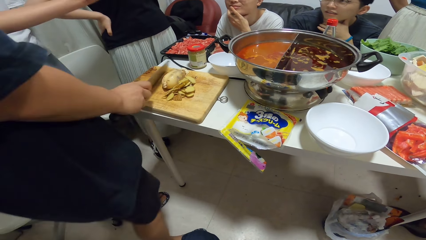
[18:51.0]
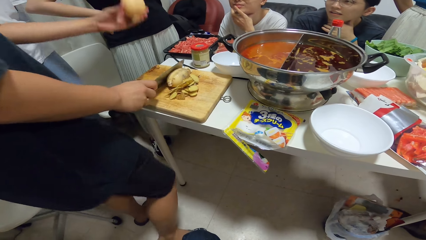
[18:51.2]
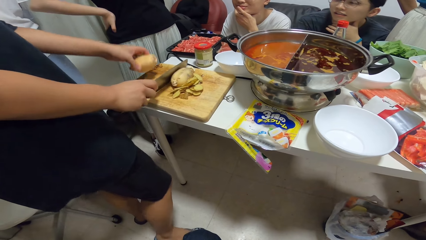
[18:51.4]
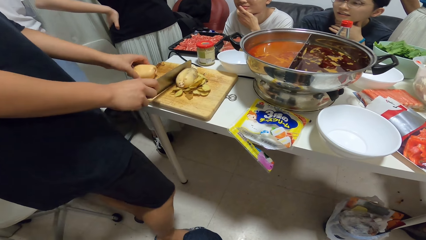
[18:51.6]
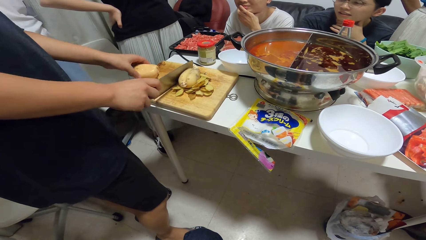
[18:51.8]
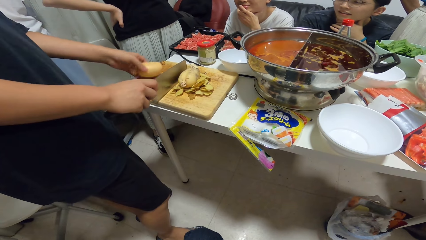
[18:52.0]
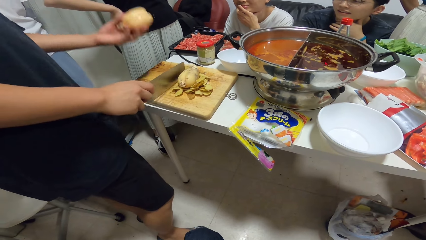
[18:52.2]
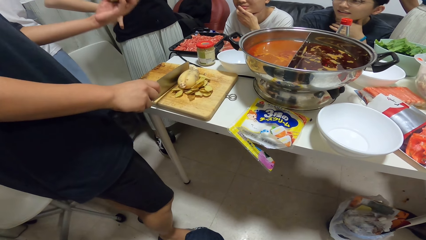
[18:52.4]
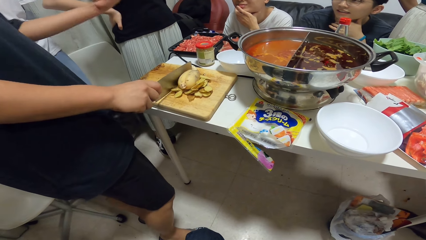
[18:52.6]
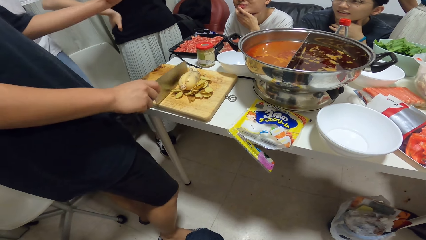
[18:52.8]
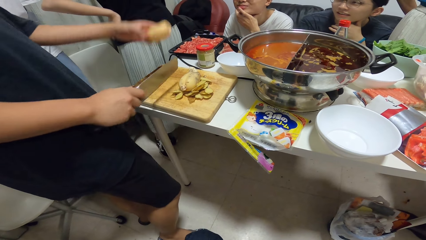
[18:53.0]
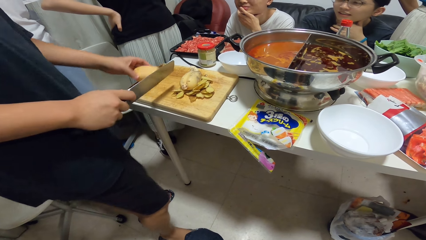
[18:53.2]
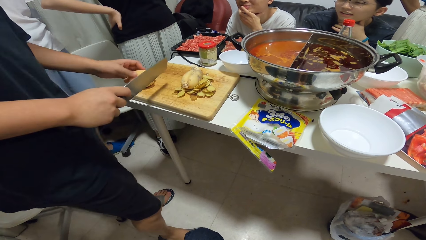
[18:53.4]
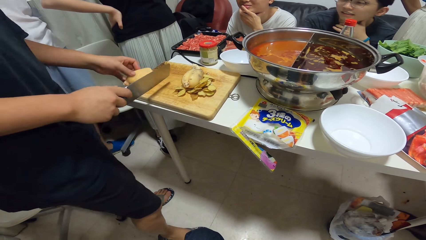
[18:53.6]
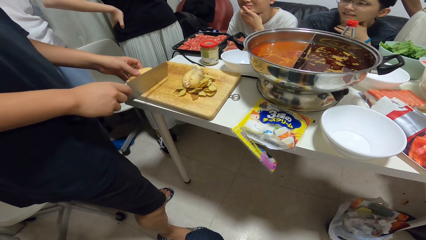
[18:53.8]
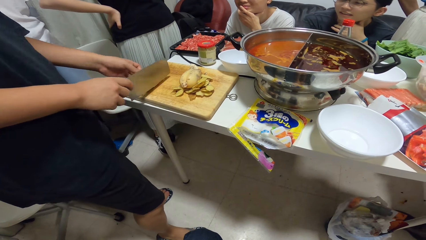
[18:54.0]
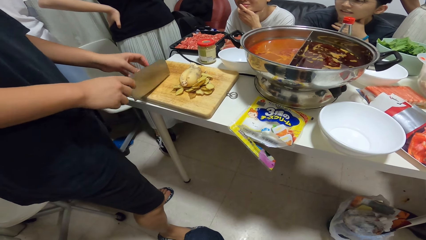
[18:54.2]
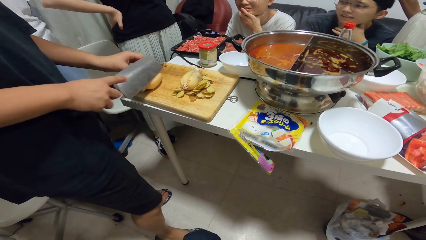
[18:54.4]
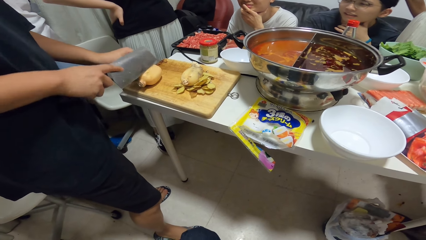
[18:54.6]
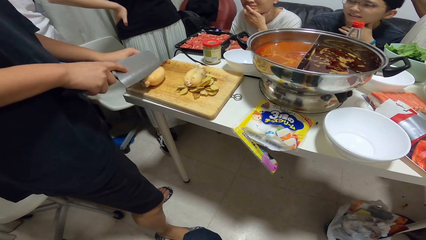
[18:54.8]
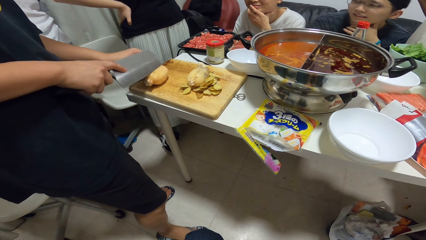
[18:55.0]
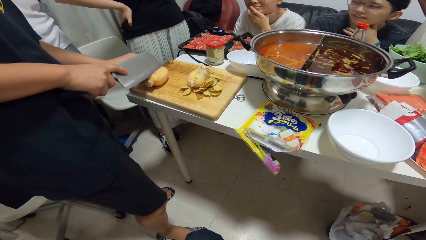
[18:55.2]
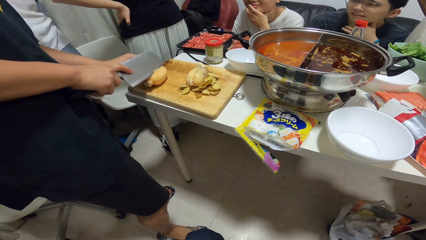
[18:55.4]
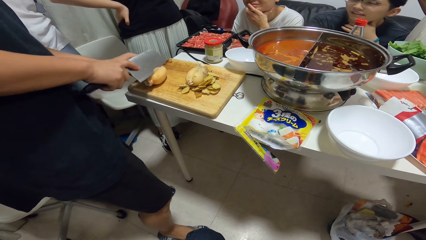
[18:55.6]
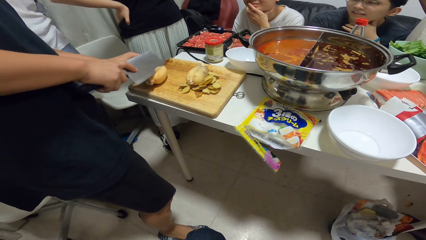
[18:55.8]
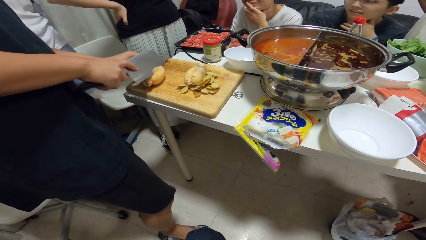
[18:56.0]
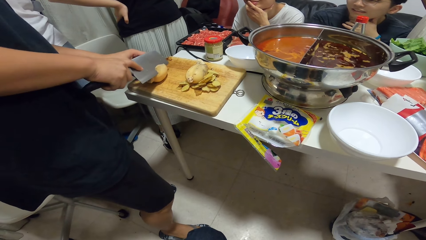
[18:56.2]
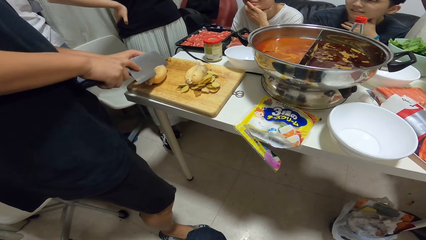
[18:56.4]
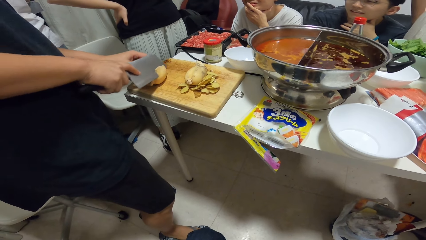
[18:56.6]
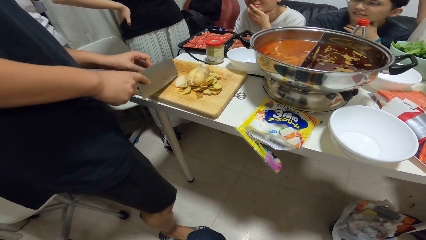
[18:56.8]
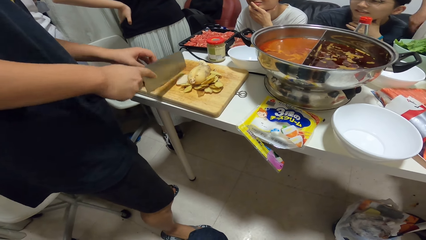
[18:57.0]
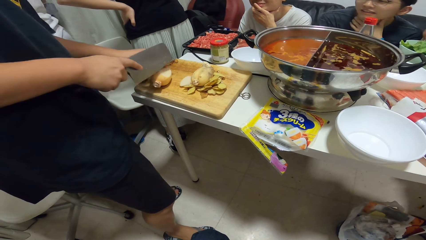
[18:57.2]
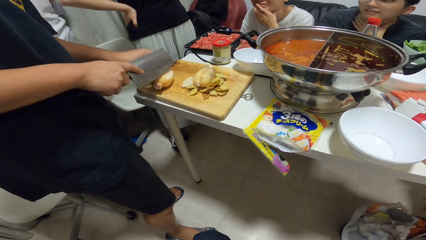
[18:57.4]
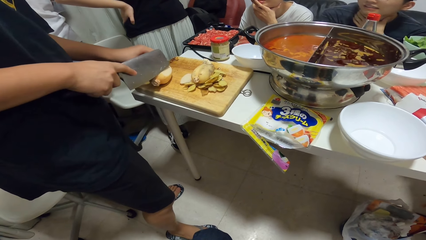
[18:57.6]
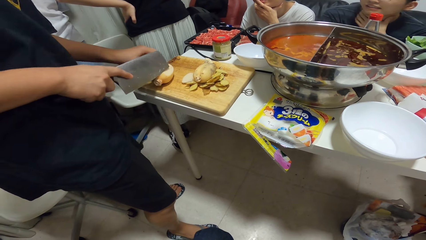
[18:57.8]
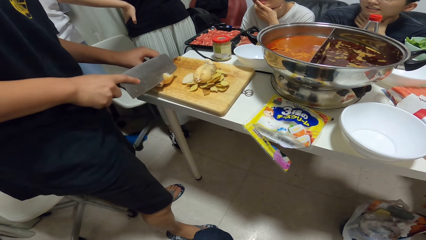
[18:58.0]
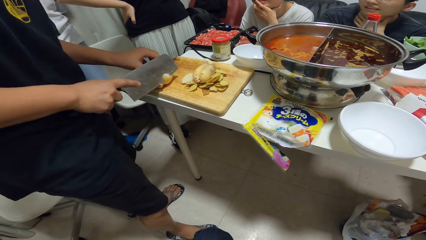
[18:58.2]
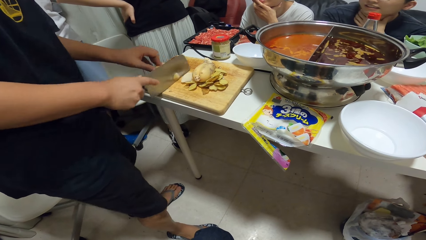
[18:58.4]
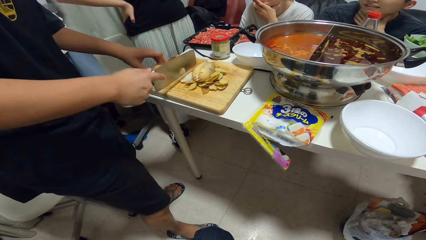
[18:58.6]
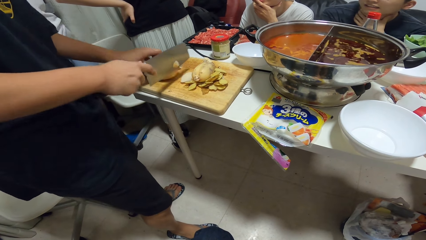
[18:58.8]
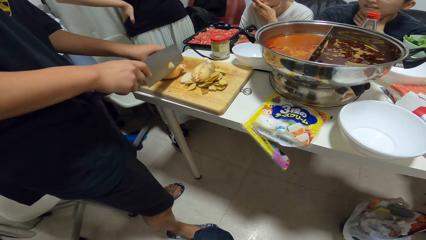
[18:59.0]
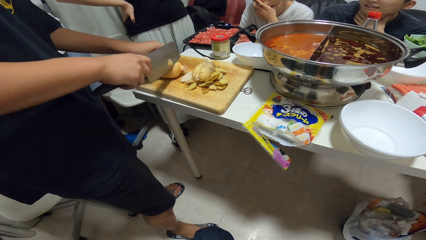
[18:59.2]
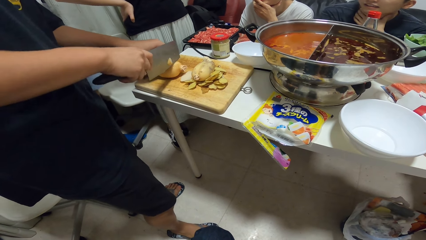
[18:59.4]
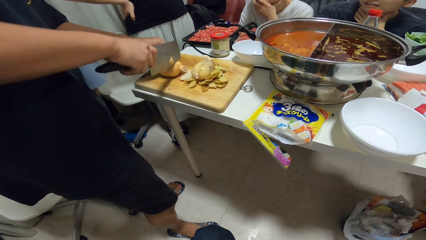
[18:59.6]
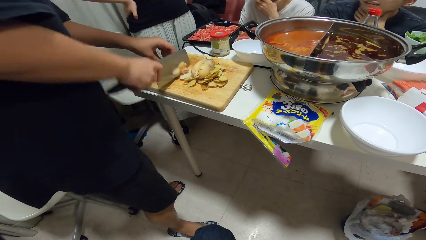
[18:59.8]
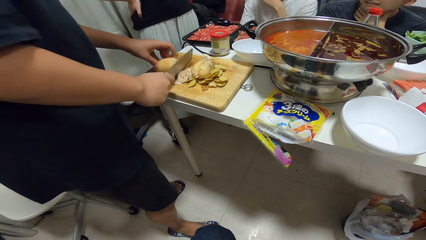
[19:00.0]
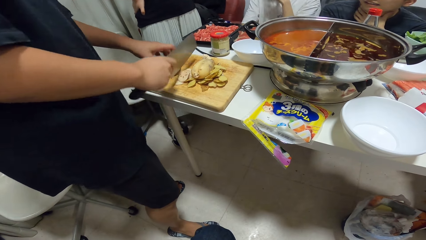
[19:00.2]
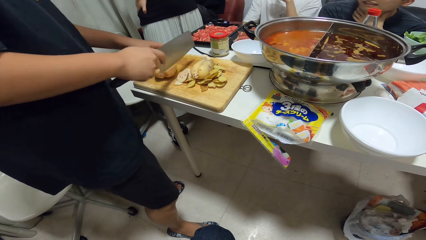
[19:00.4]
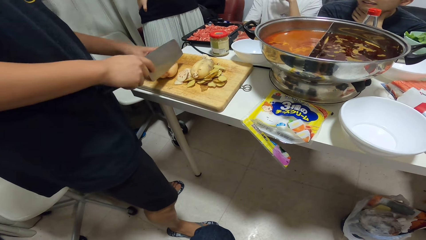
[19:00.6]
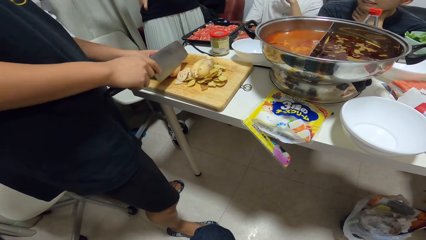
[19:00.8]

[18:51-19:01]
The man peels another potato on the chopping board with the chopping knife in his right hand.

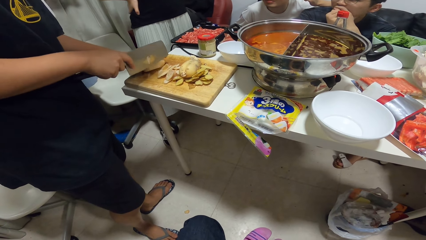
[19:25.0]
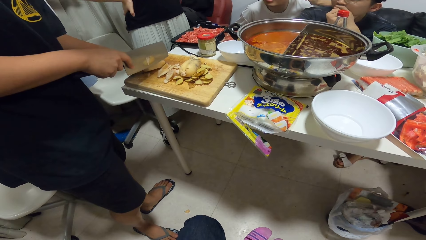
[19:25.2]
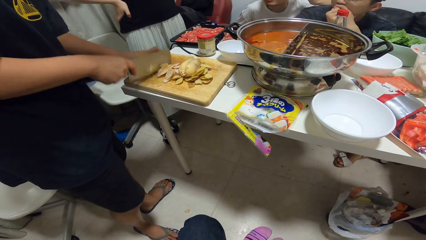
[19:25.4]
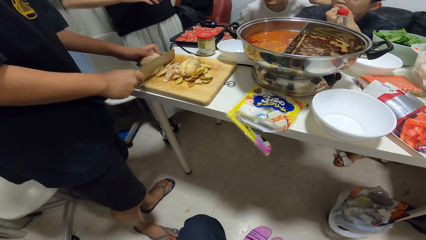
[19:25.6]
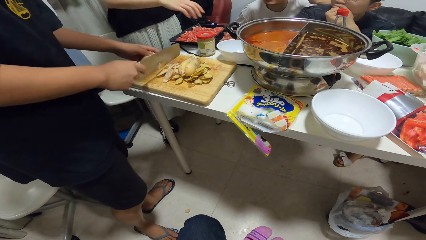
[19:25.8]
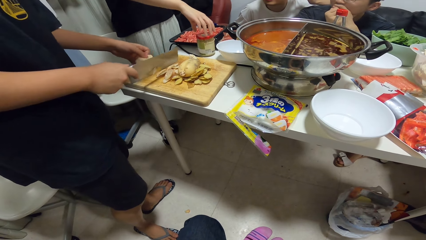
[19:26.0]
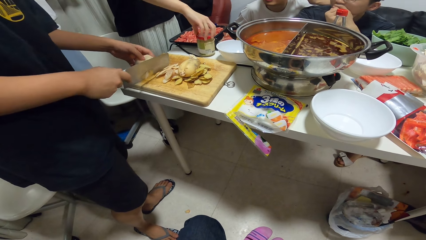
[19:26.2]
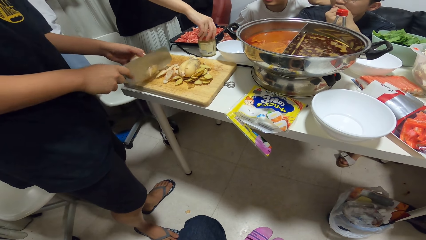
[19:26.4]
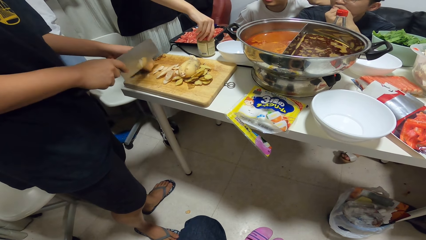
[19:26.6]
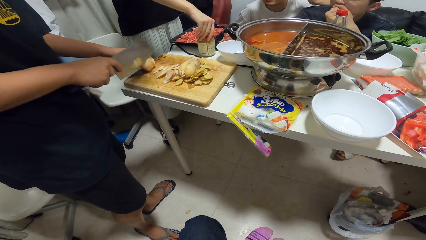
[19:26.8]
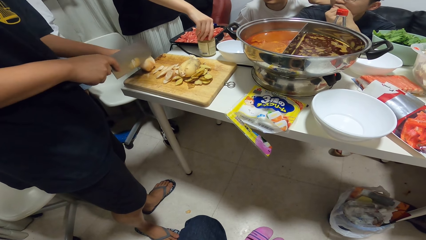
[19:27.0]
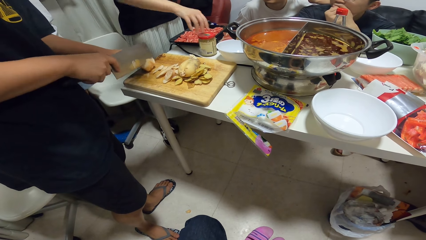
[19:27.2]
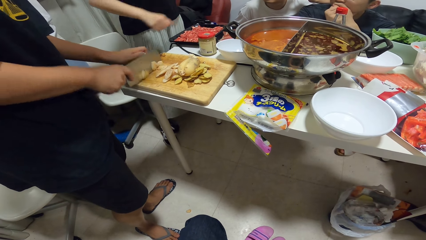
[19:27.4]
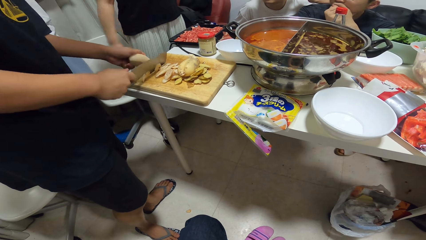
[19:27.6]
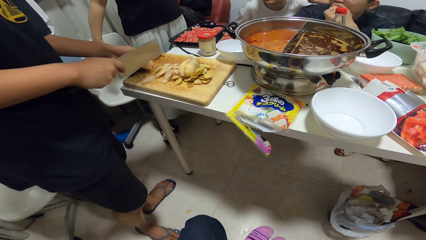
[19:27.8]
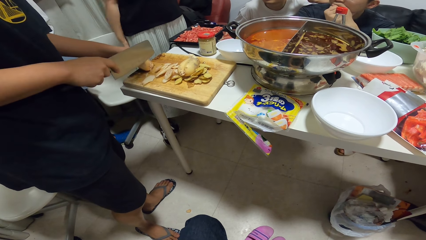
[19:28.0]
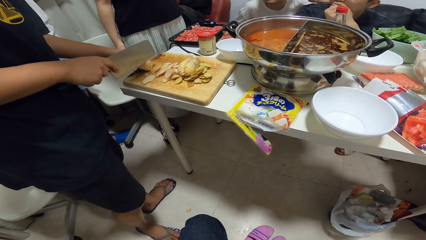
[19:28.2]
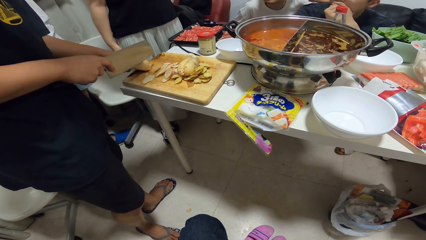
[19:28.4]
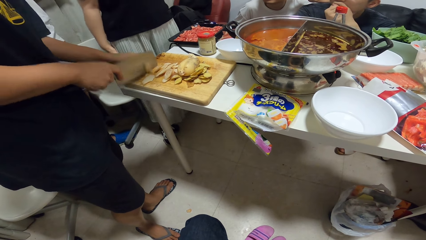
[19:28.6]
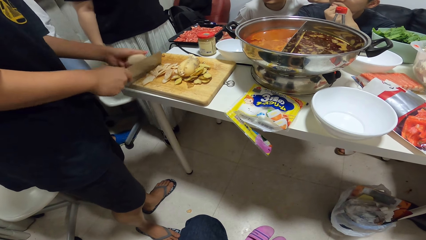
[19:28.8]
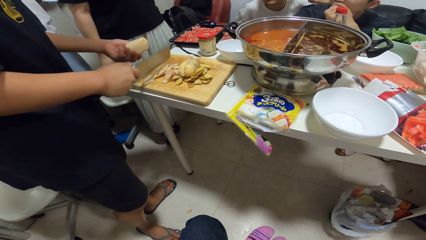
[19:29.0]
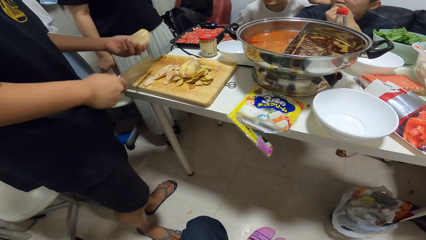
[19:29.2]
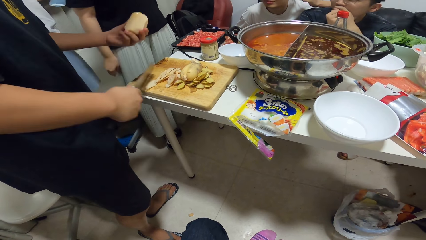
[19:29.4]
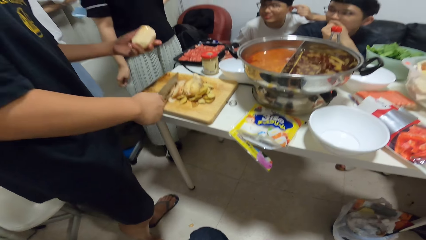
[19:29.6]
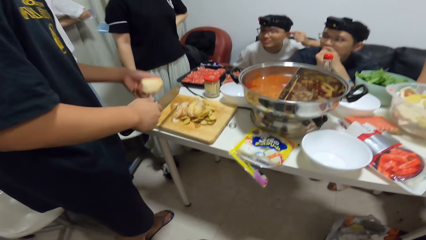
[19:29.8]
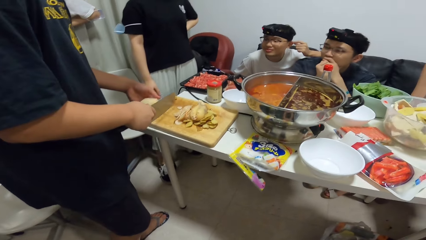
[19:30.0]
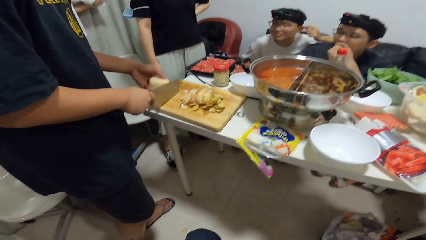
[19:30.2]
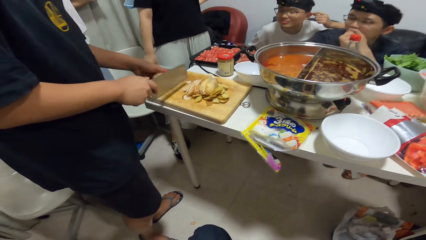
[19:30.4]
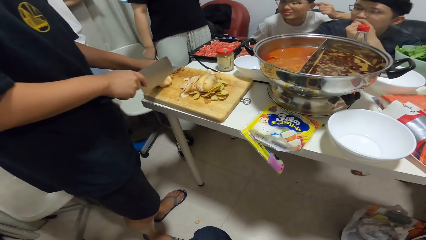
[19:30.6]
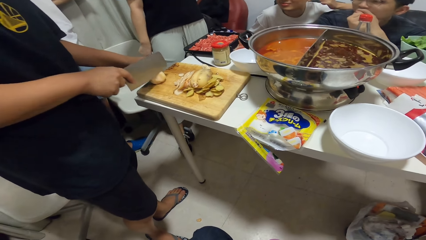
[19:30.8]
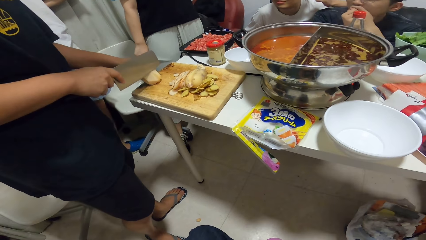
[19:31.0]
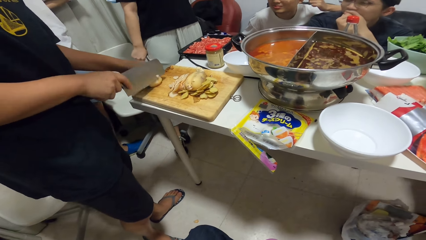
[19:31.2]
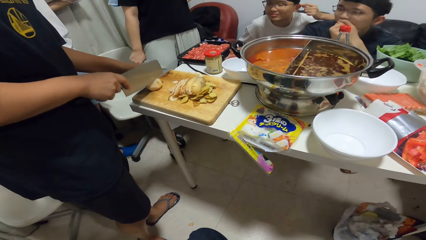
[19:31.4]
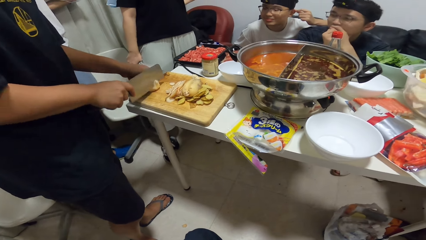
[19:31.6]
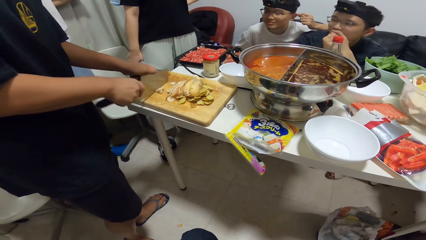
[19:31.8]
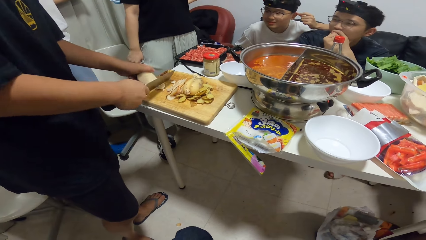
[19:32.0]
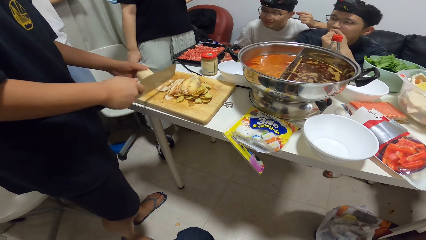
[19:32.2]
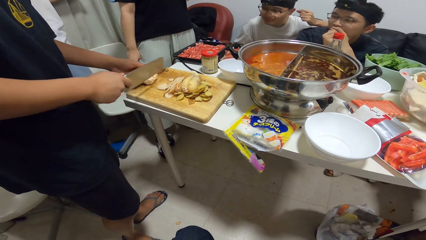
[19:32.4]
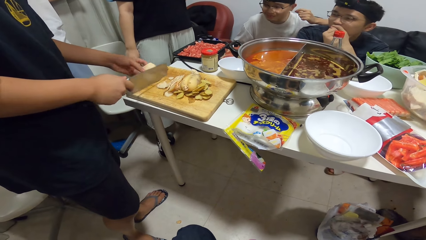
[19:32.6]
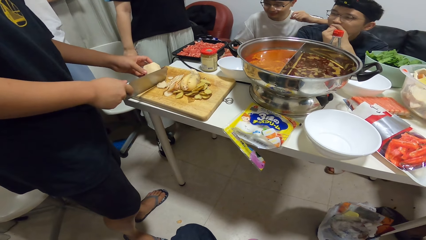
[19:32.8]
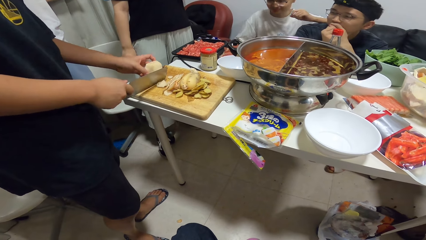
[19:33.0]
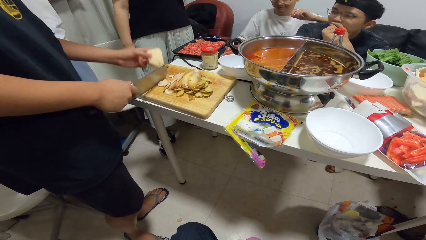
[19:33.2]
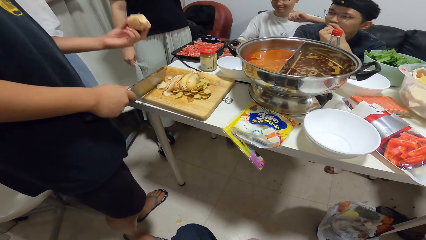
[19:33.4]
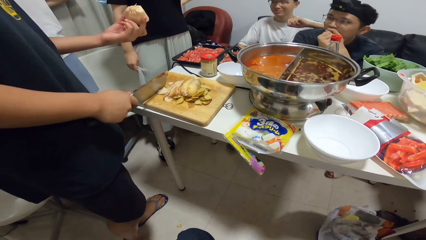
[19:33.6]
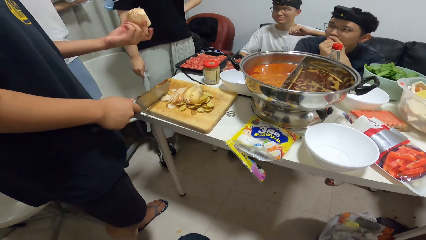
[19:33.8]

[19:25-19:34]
A woman checks a jar on the table with her right hand. The man chops the potato with the chopping knife on the chopping board.
